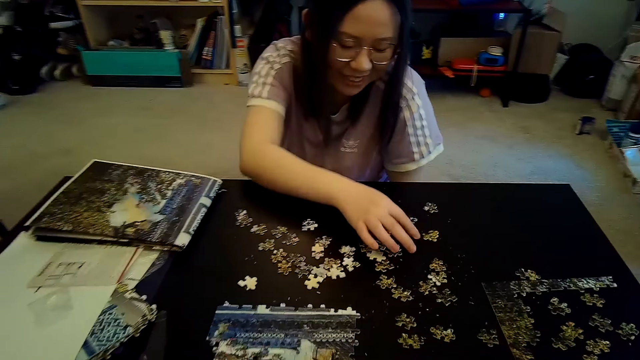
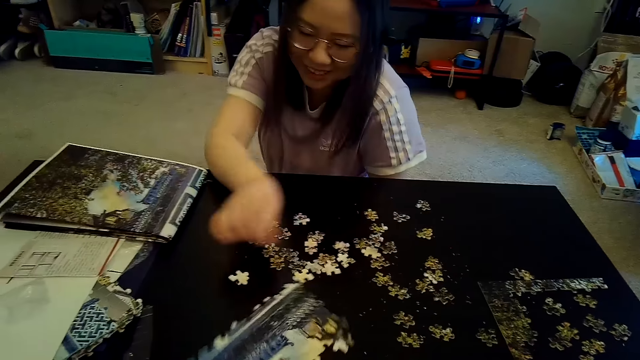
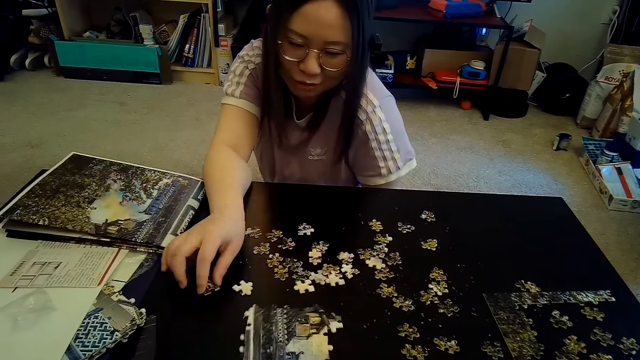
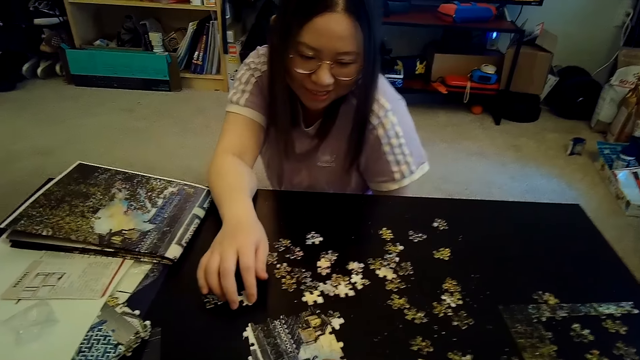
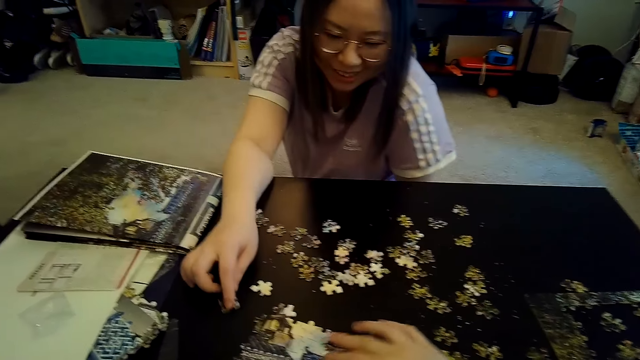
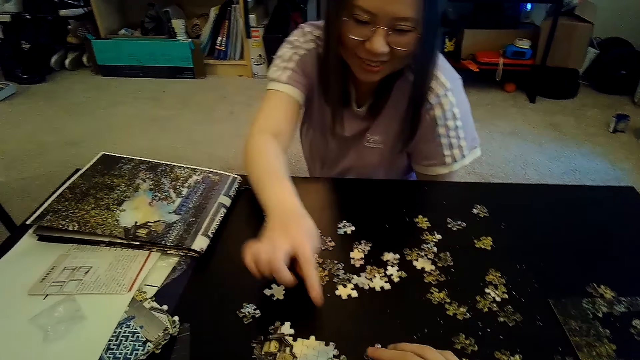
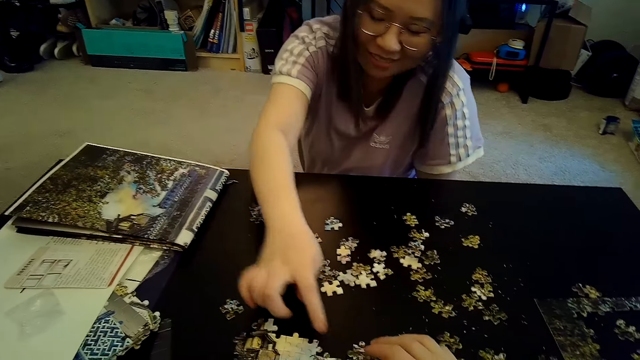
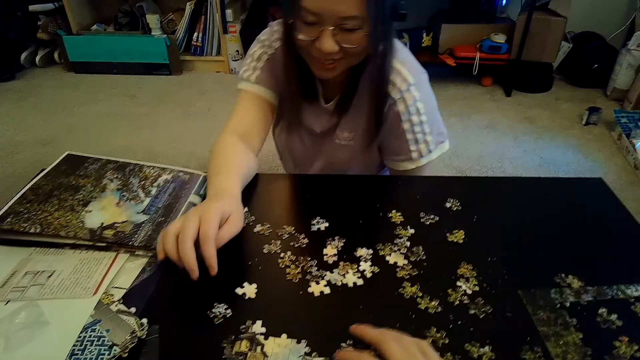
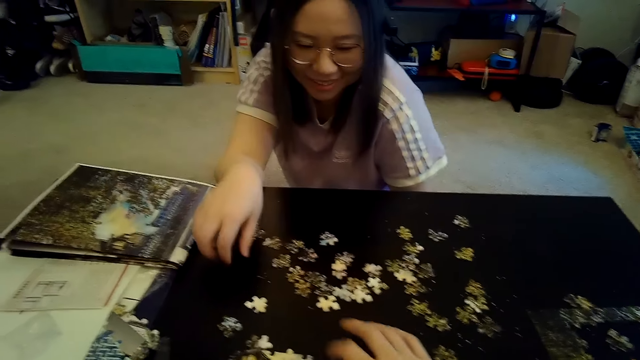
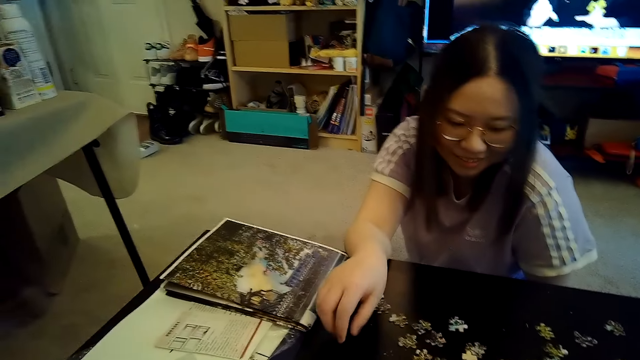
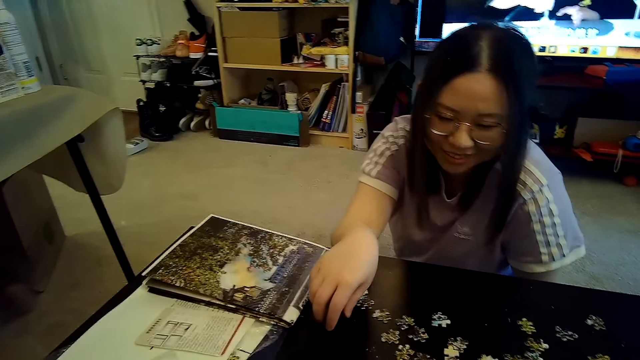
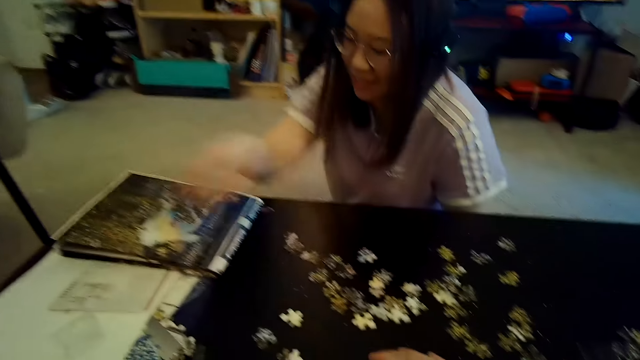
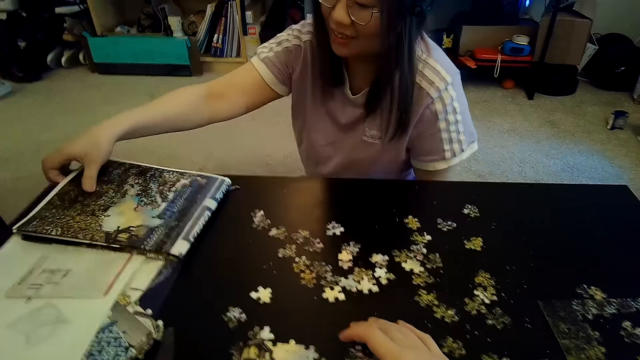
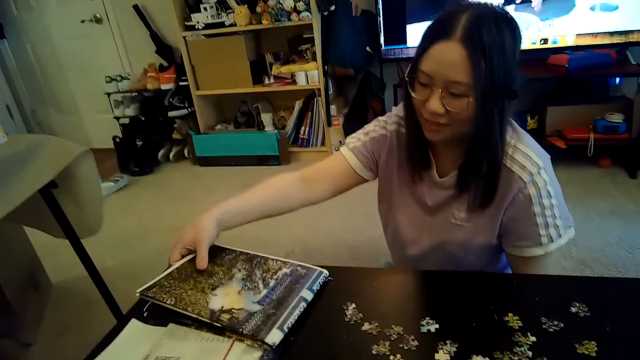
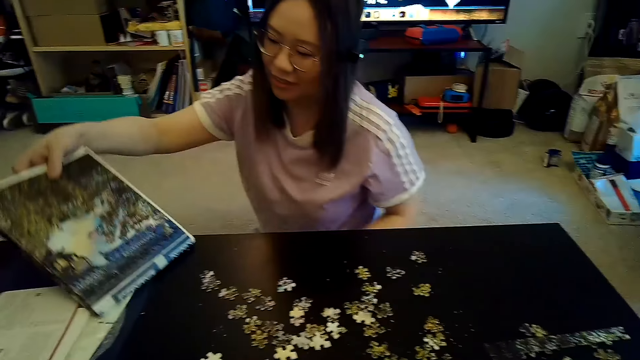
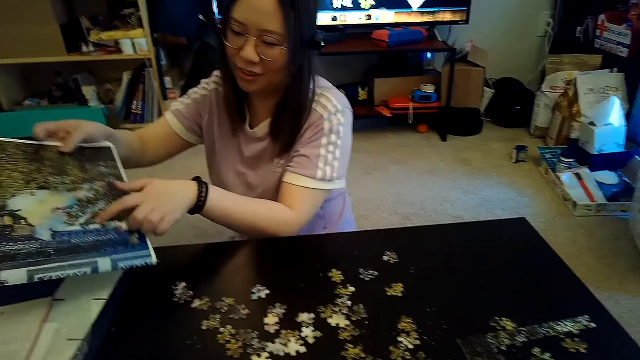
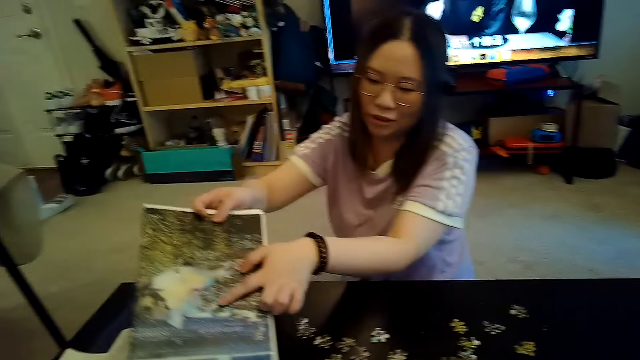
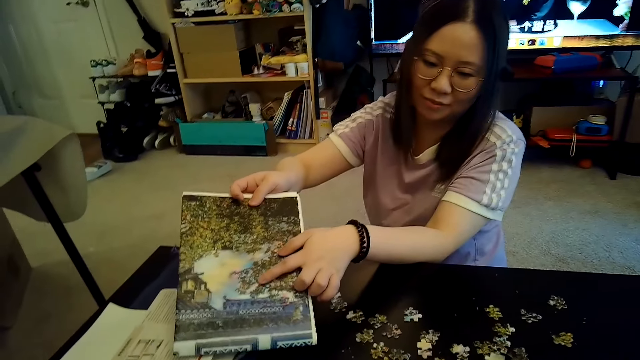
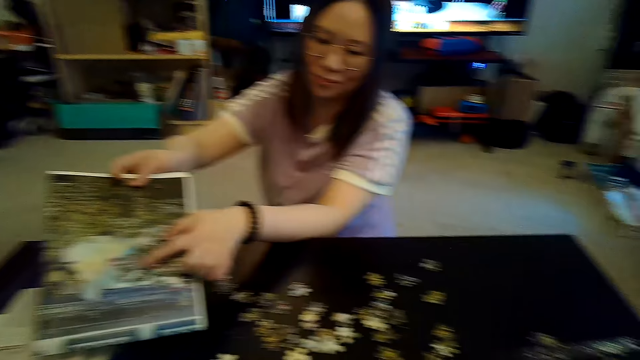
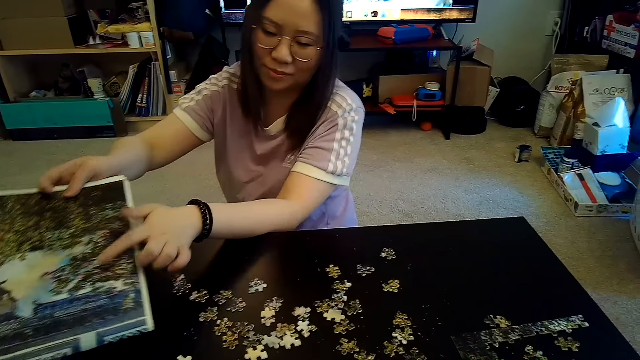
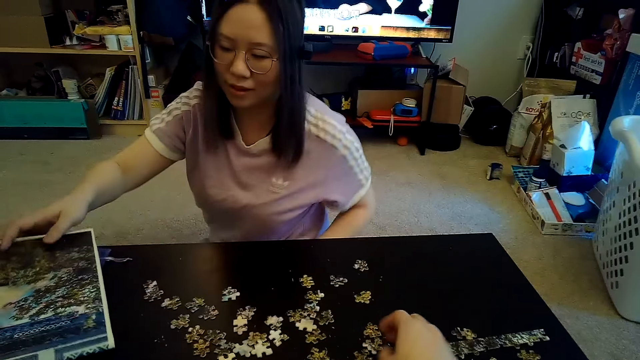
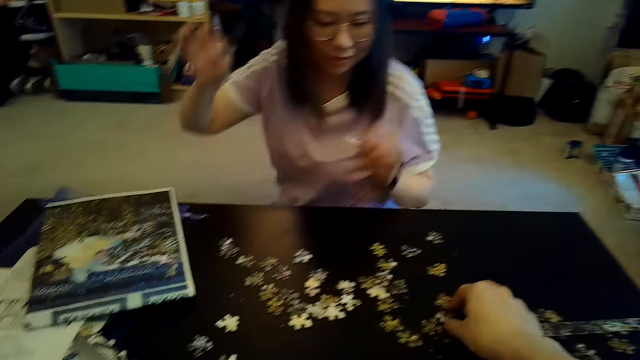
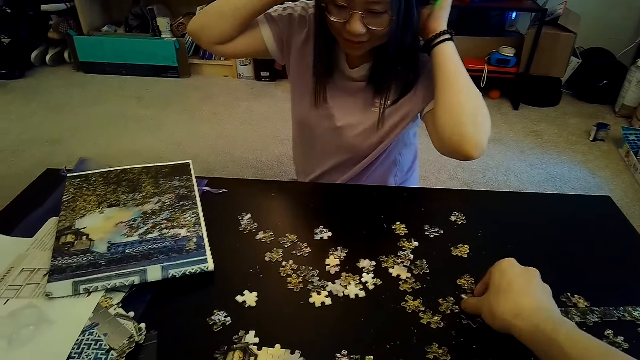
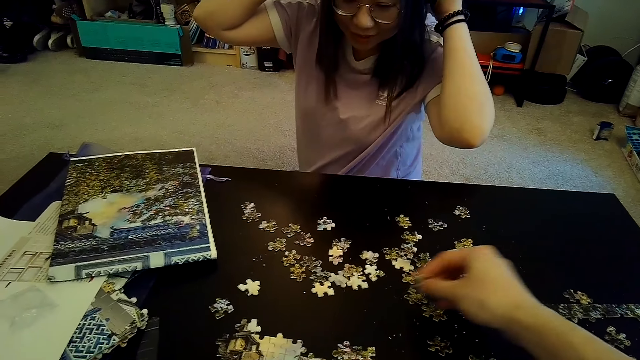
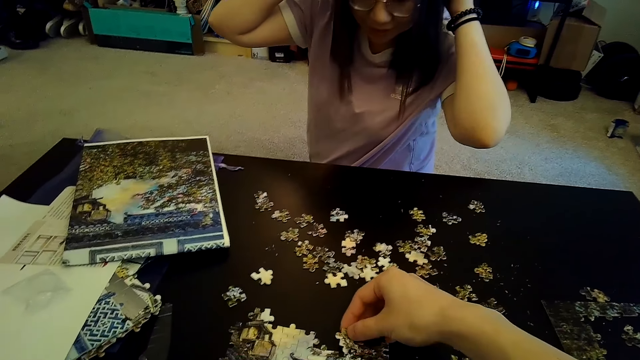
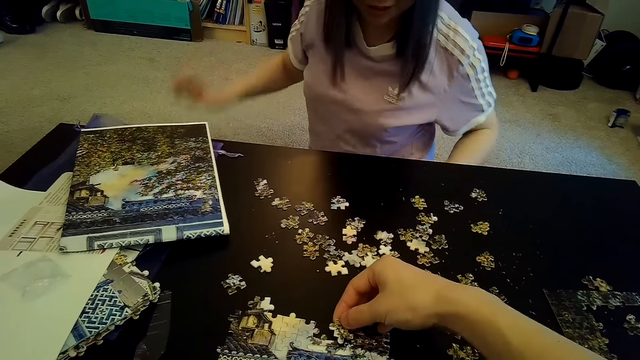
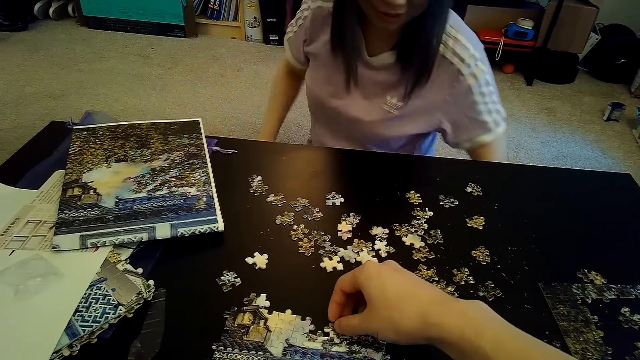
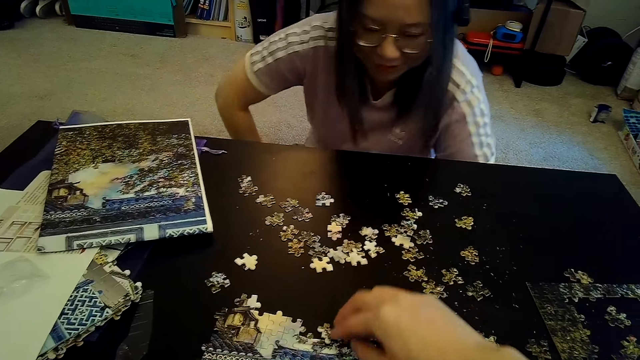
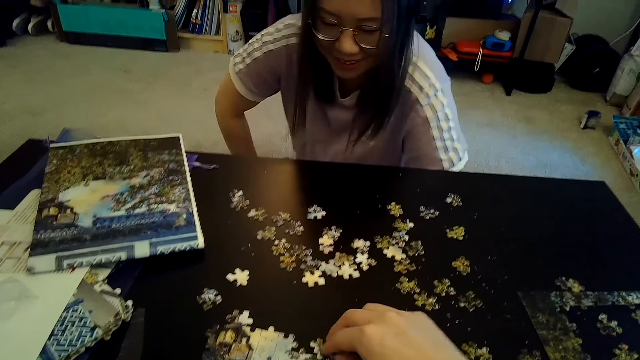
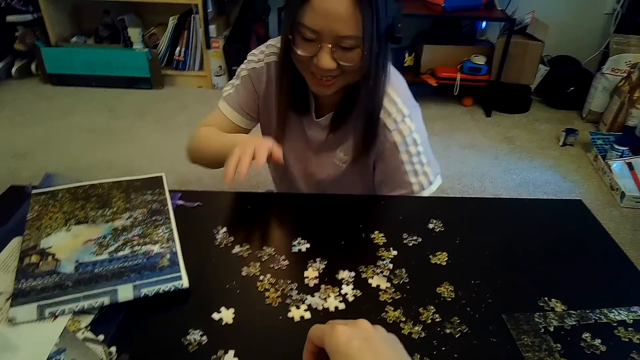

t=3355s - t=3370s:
The camera wearer turns the joint puzzle piece. They talk. A person touches the book on the table. The camera wearer picks puzzle pieces.

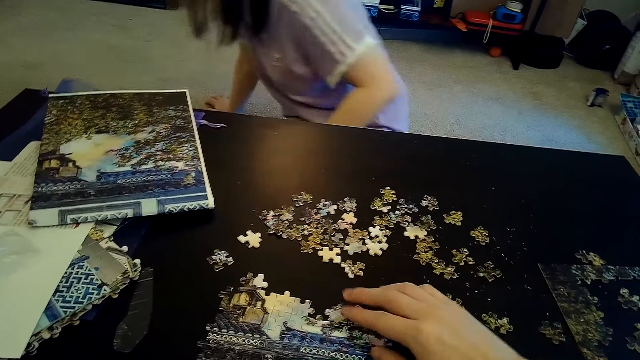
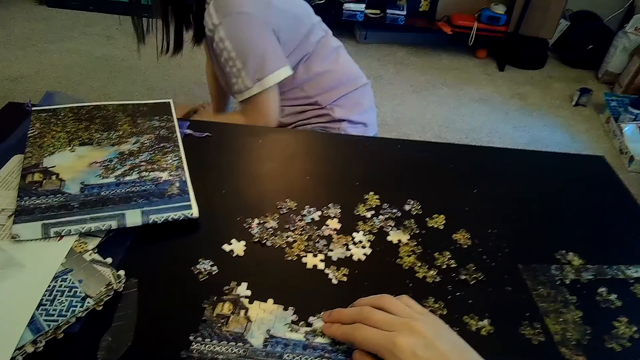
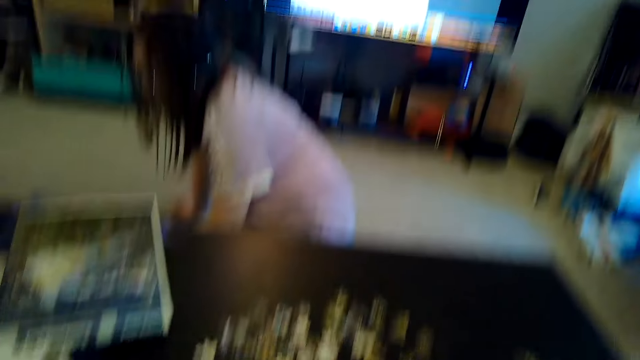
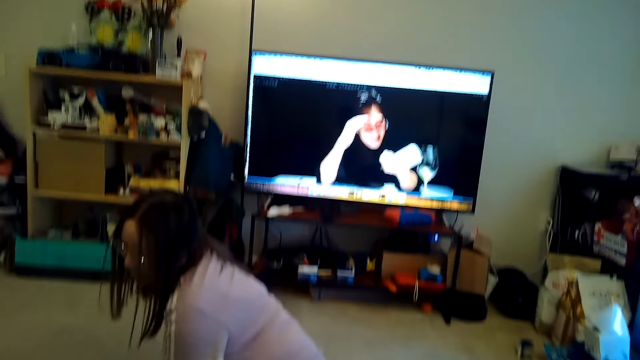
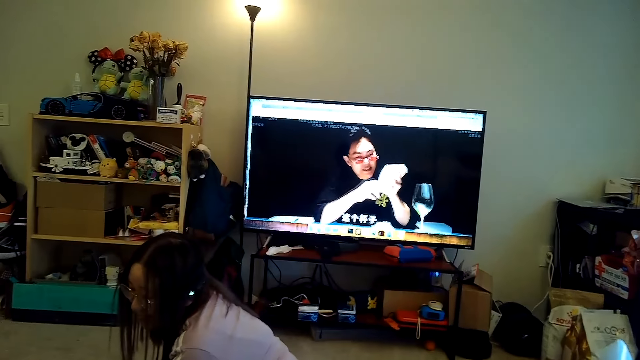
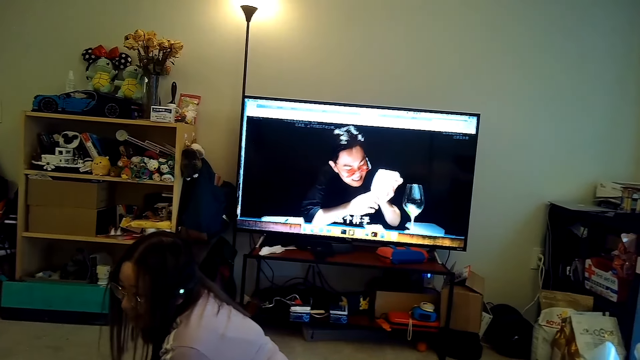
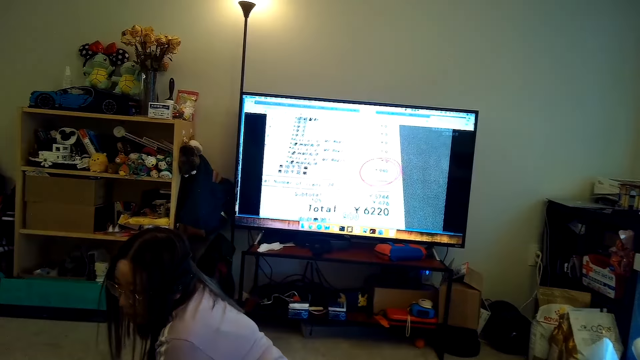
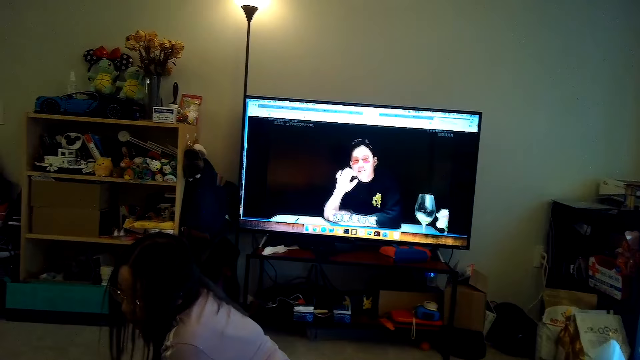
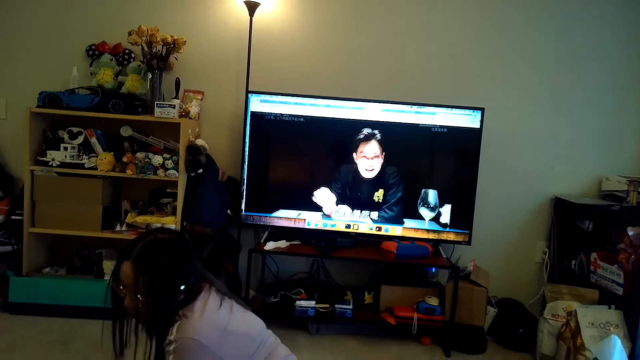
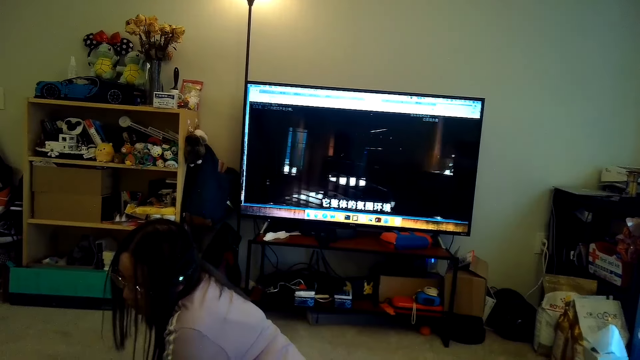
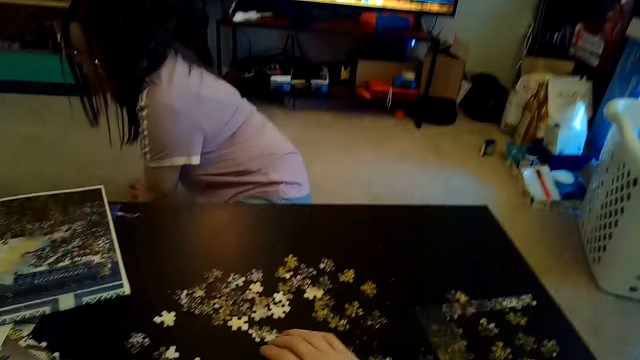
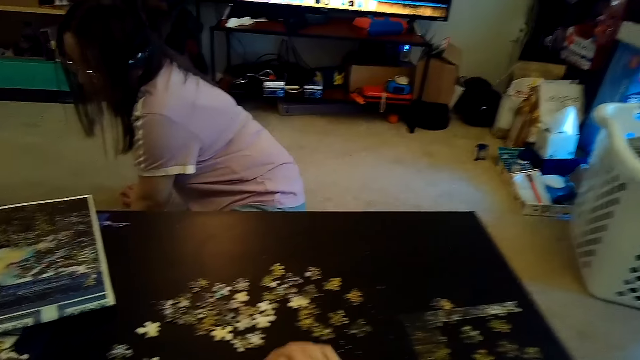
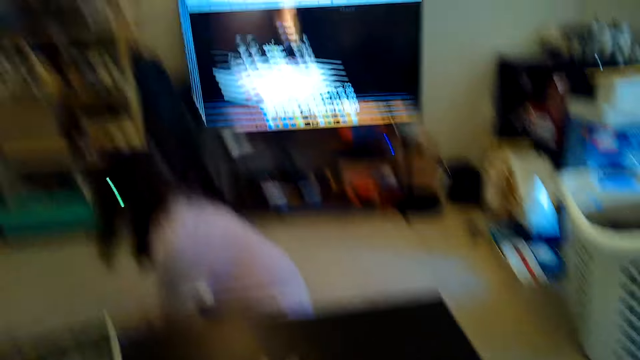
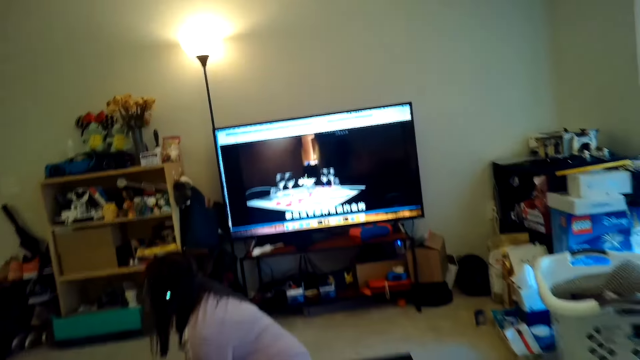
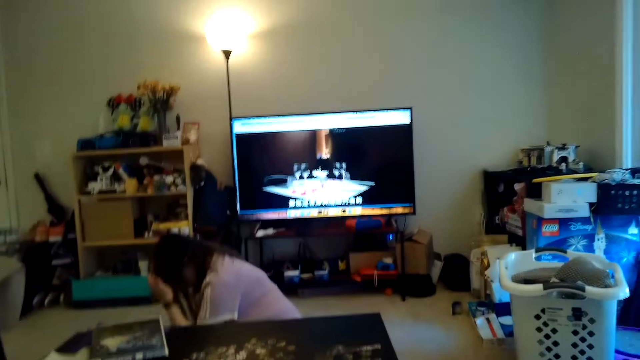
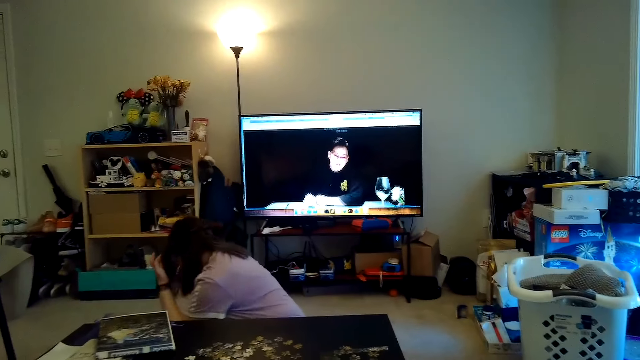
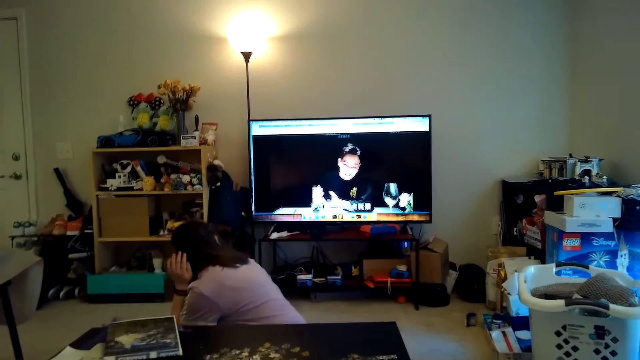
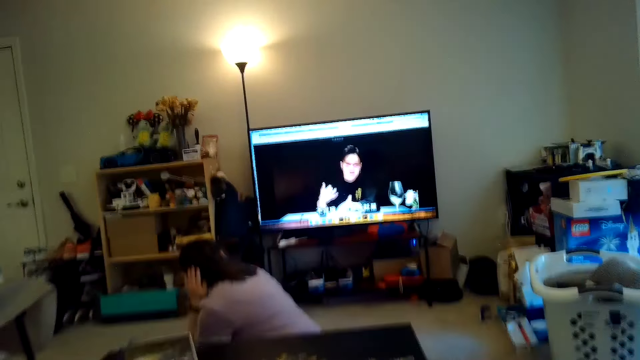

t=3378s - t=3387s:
The camera wearer joins puzzle pieces.
